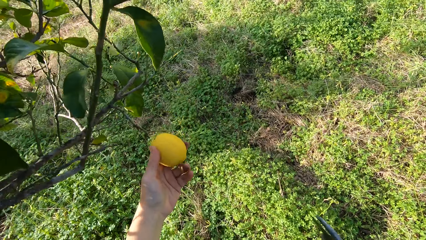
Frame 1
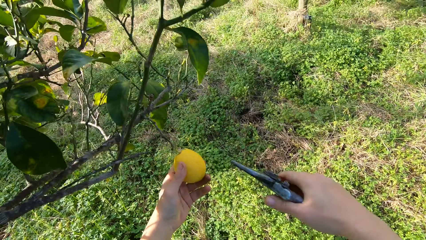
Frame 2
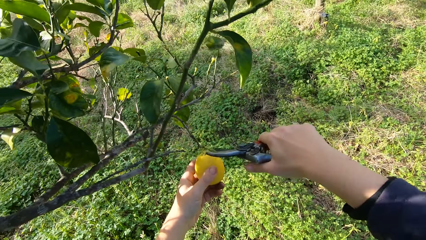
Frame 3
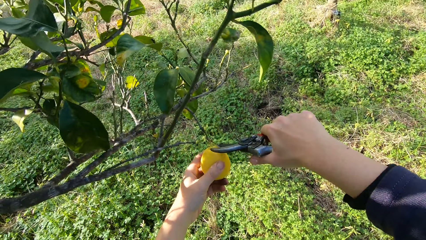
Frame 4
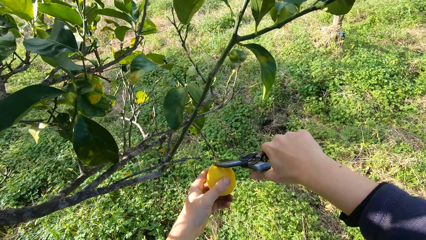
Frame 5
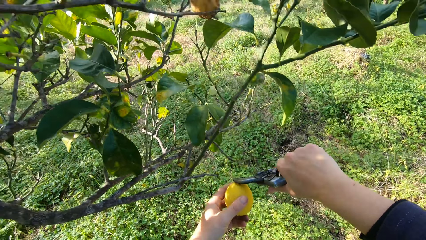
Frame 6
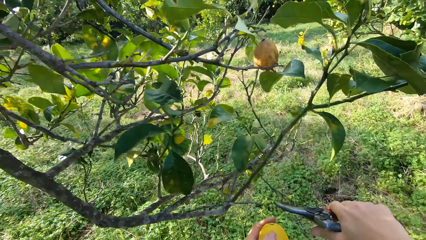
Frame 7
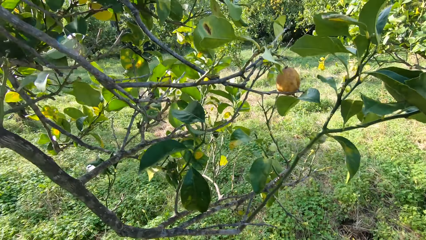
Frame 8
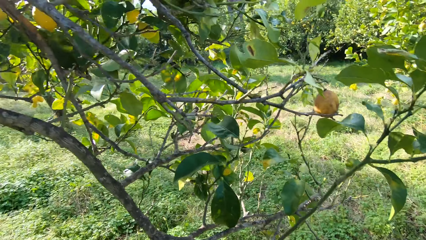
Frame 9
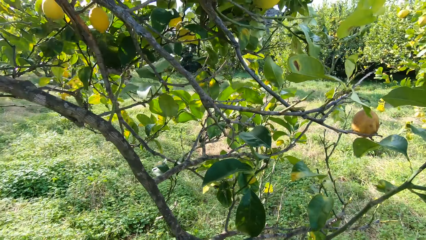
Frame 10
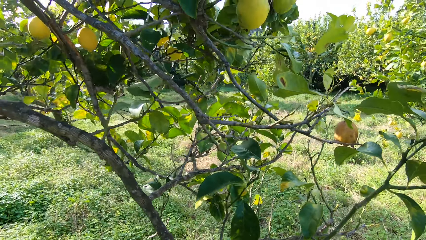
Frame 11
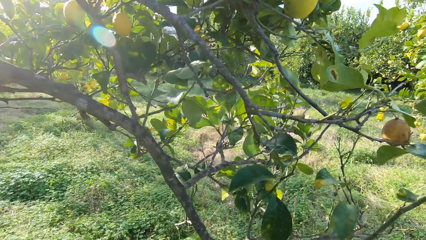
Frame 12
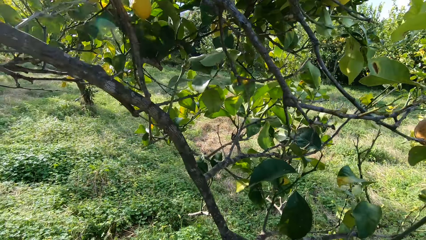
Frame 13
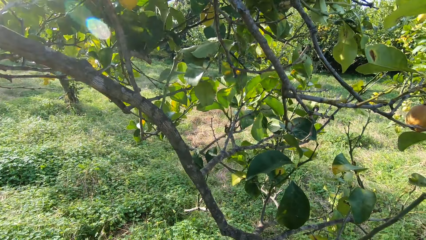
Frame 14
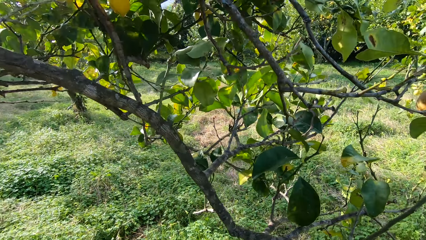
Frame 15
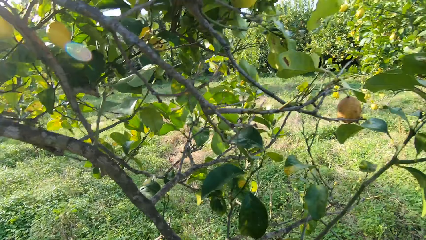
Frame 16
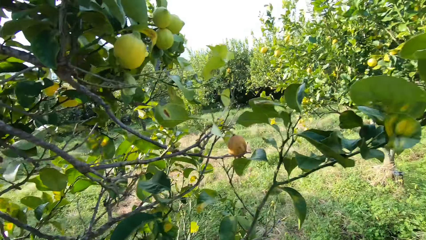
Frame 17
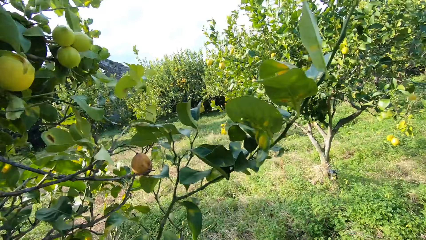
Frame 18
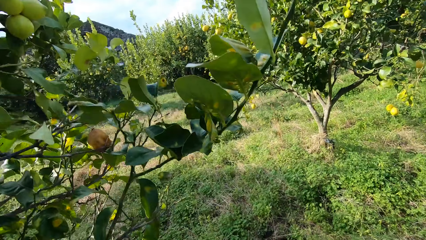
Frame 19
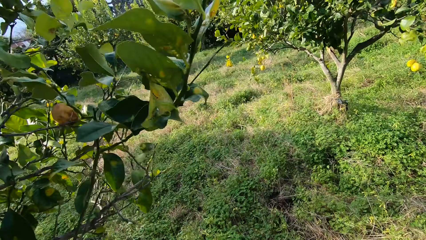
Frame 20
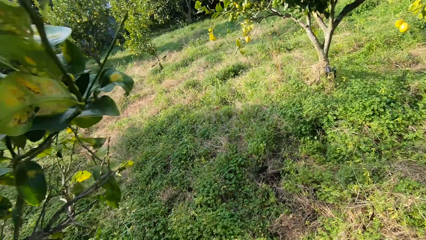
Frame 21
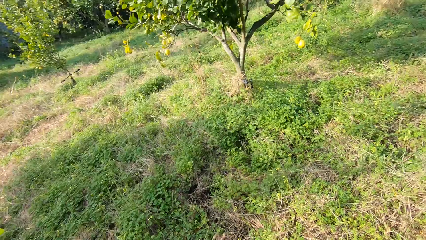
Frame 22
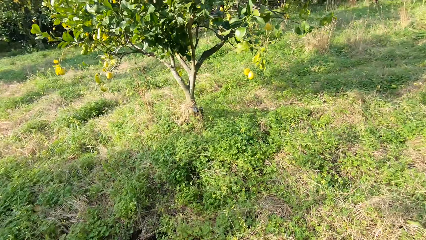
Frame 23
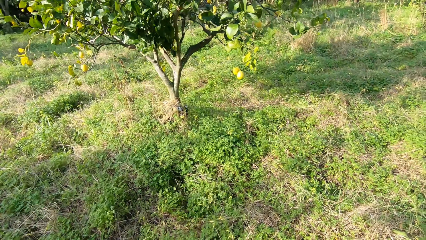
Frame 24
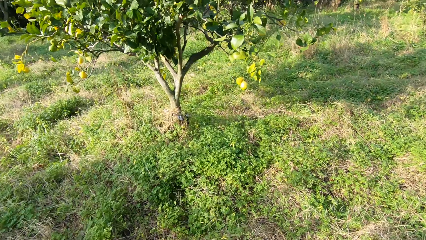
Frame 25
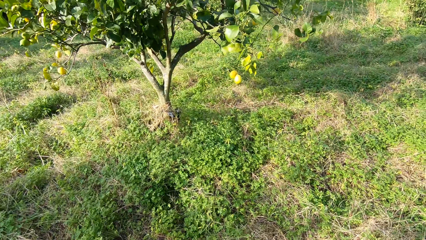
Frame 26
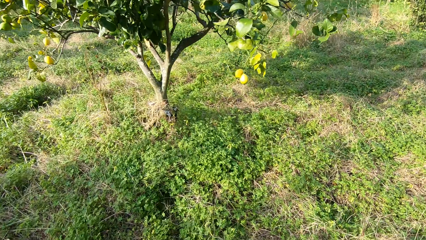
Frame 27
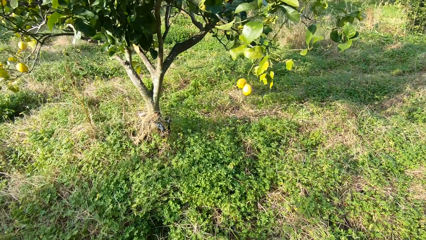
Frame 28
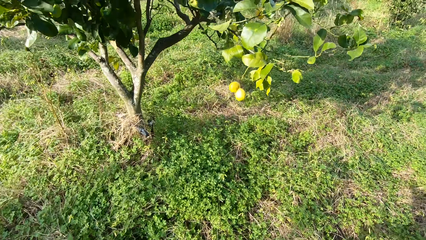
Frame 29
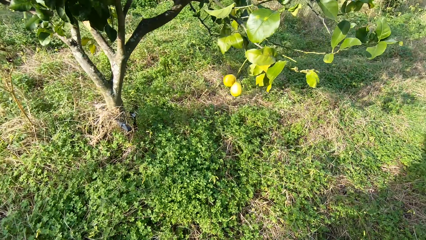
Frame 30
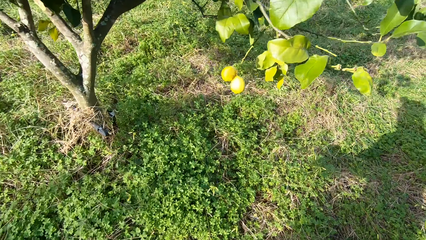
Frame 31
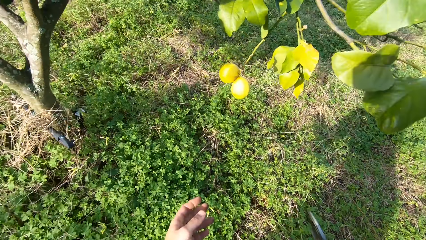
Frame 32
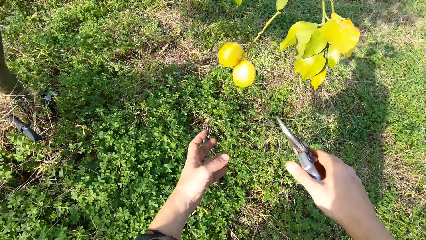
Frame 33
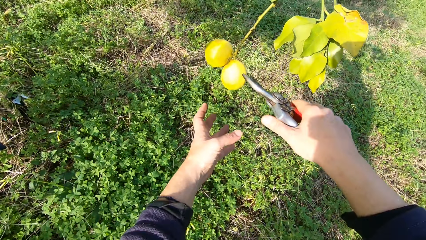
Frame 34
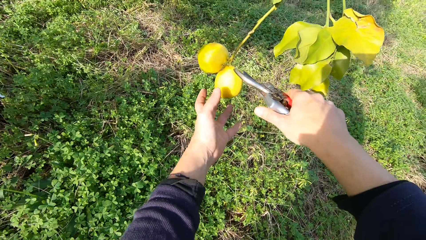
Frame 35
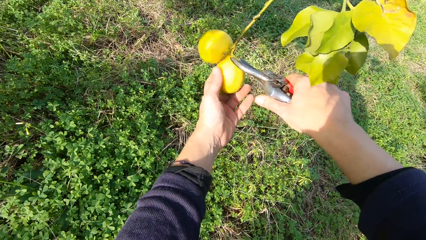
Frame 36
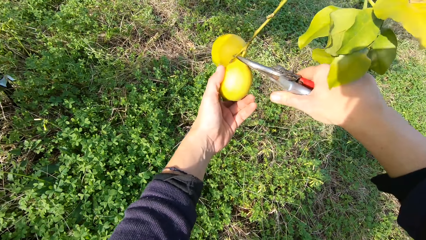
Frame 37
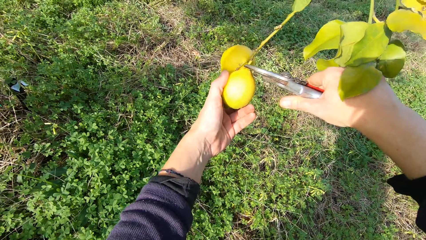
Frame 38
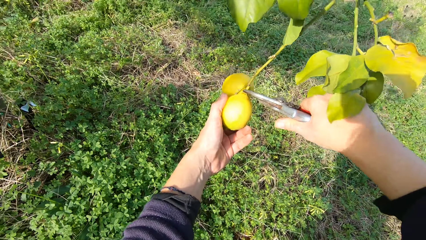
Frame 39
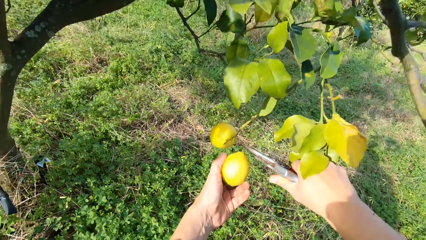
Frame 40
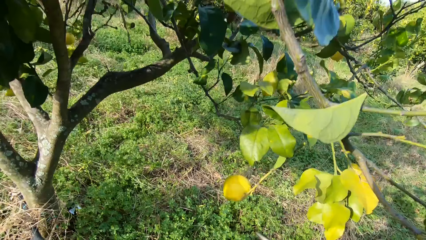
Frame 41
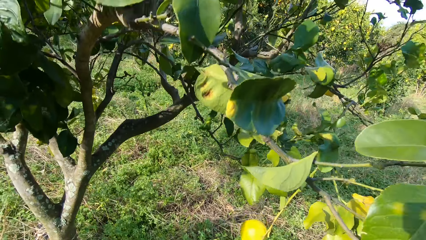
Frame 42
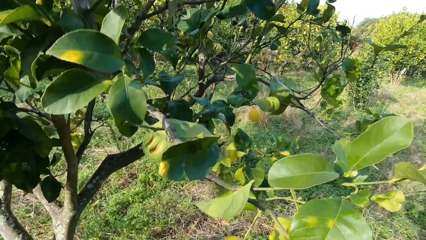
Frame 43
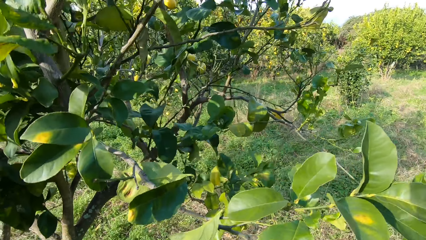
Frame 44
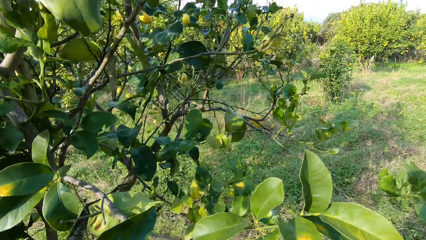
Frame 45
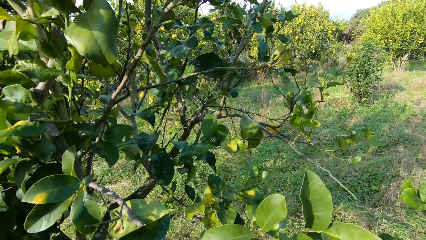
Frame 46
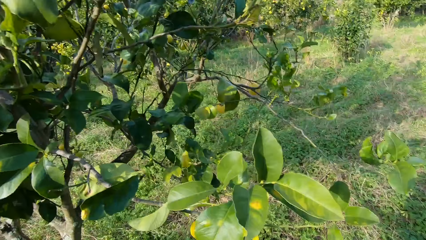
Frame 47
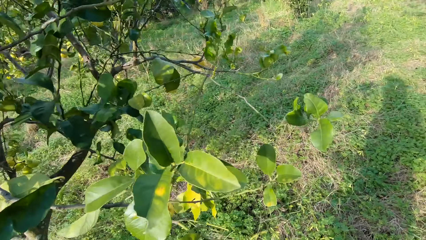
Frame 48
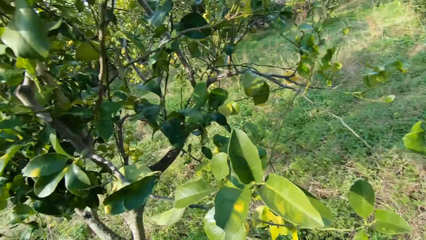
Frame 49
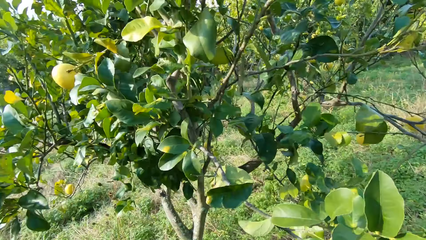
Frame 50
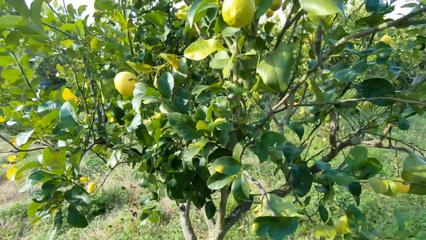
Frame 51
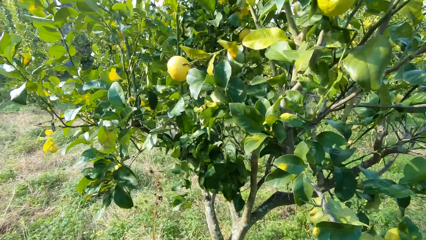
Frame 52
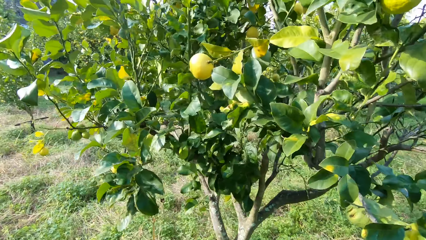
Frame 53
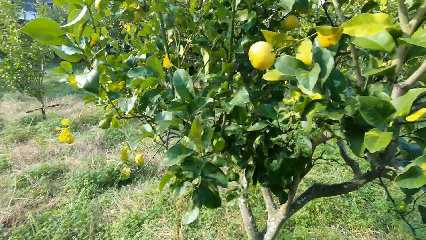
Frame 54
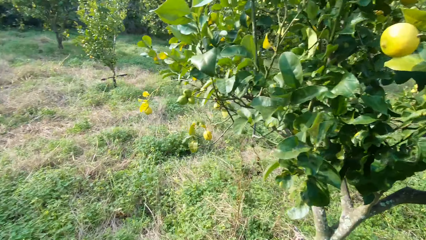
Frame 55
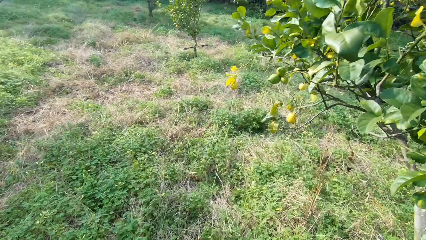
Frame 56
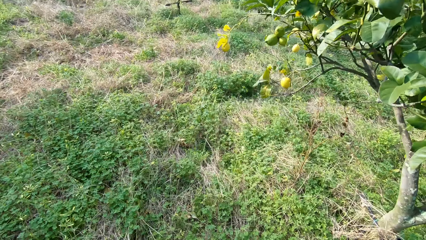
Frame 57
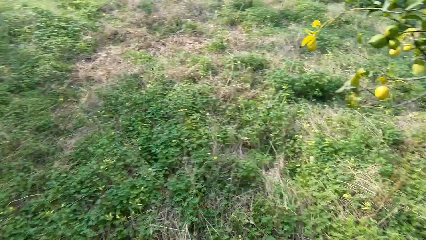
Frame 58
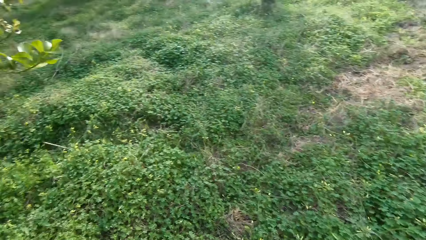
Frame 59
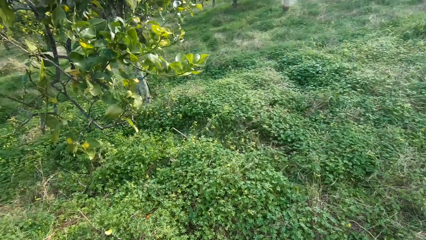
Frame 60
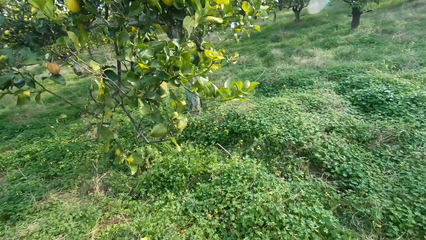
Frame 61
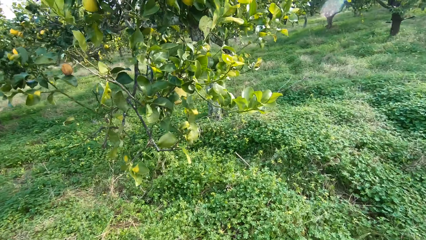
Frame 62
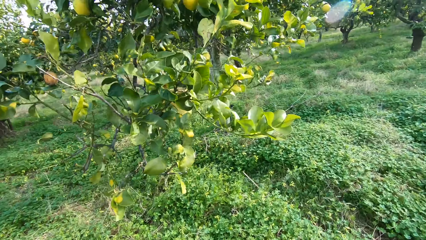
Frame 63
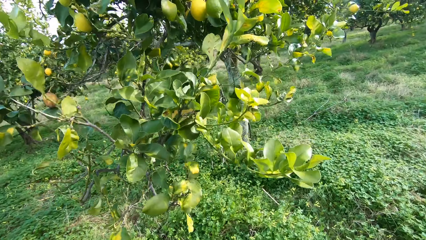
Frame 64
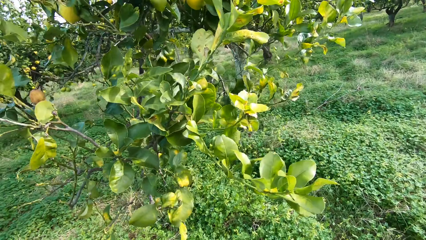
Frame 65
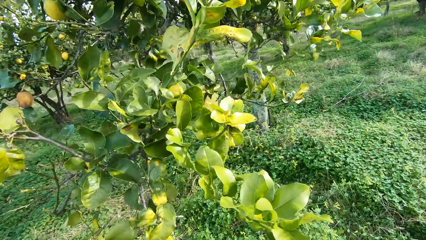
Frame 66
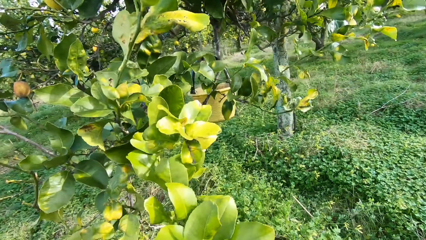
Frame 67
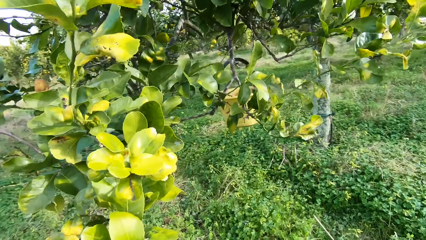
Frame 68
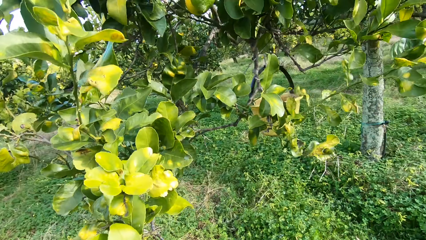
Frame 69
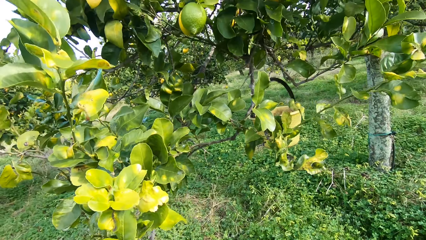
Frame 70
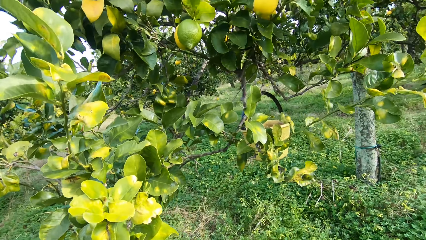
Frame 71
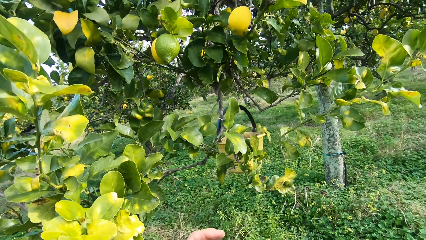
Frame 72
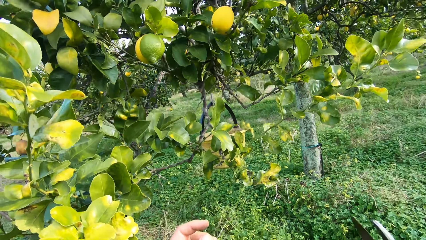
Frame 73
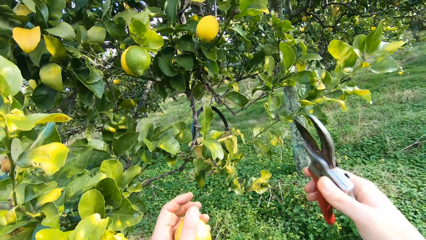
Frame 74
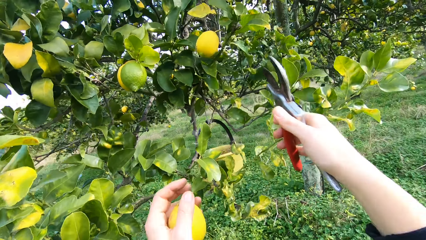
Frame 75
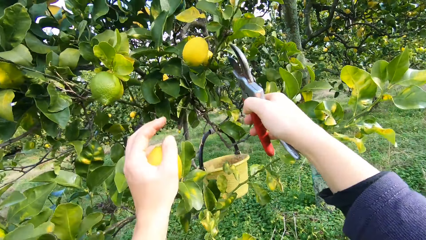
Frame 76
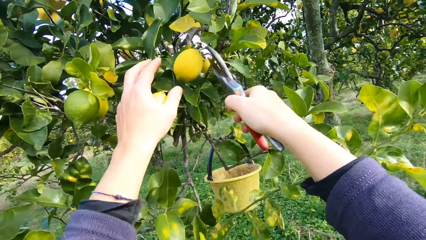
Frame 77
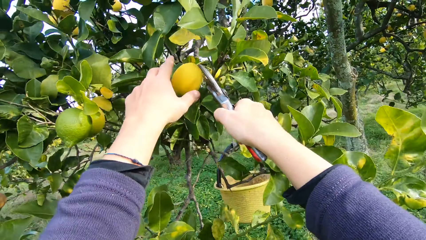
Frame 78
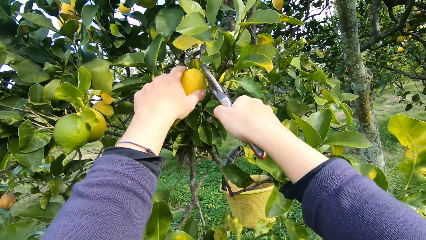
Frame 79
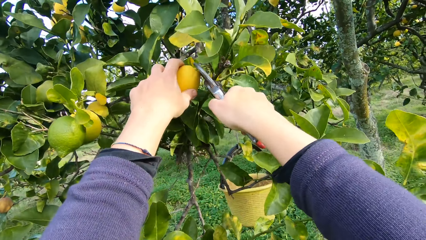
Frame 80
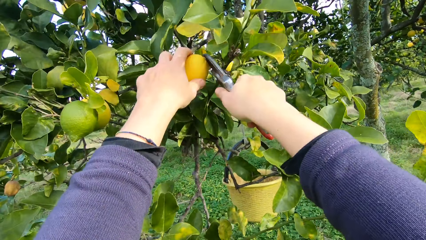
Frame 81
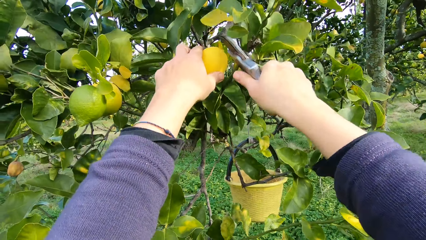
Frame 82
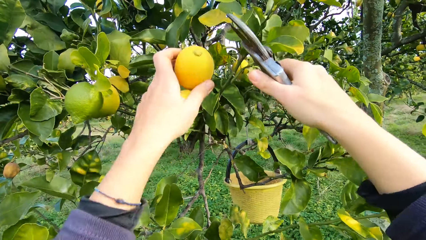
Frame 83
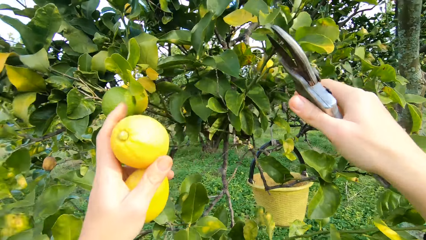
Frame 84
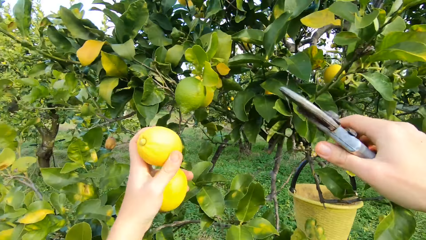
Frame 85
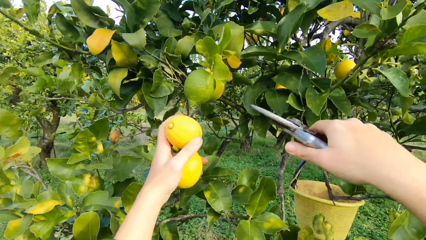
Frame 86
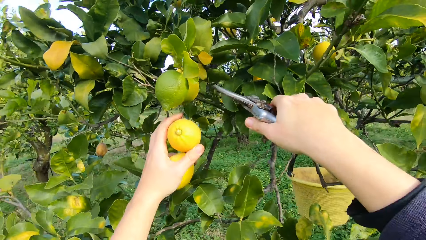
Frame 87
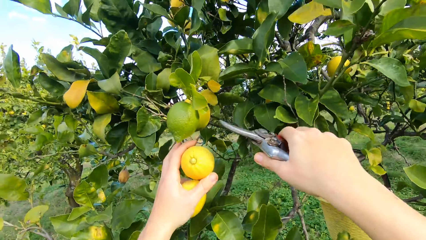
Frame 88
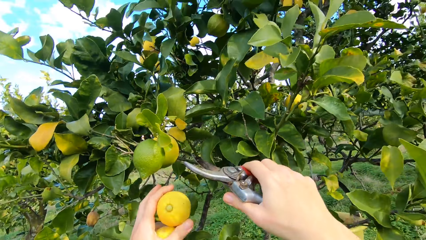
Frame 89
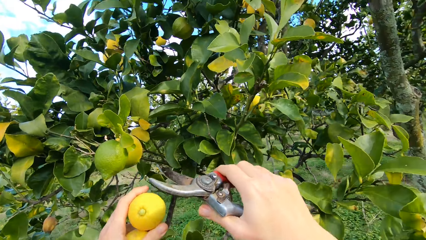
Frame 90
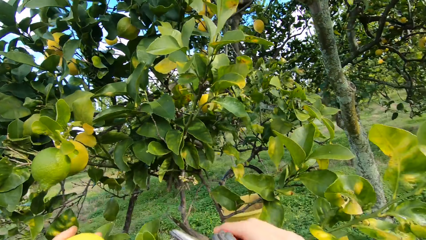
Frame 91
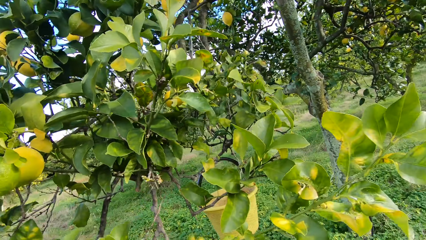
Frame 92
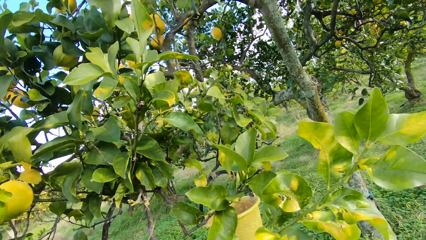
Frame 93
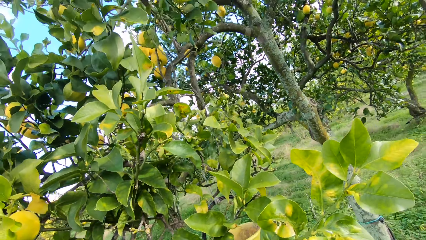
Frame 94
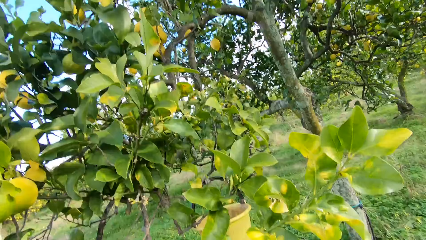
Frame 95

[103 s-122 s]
The camera wearer walks close to the lemon fruit. He holds a lemon fruit in his hand. He plucks another lemon from the tree with the plier. He puts the lemon fruit in the harvesting bucket. He walks towards a lemon tree. He plucks another lemon from the tree with the plier. He holds a lemon fruit in his hand. He walks towards the lemon tree. He plucks another lemon from the tree with the plier.
